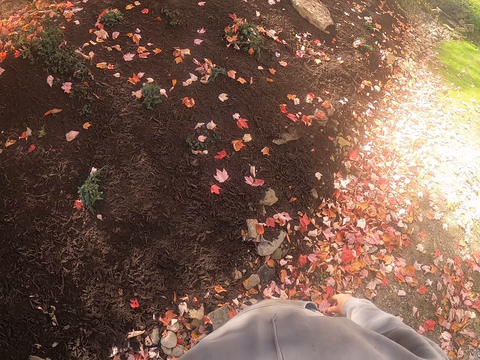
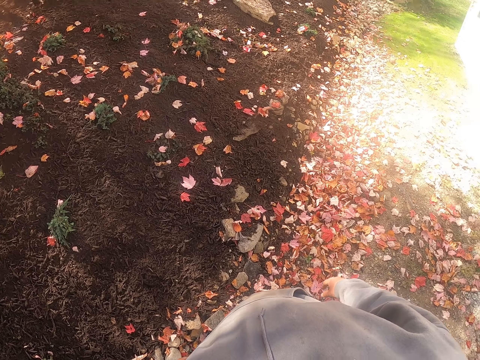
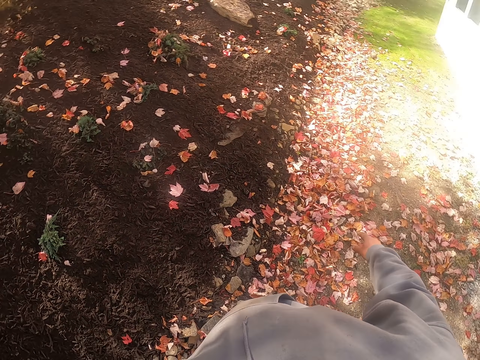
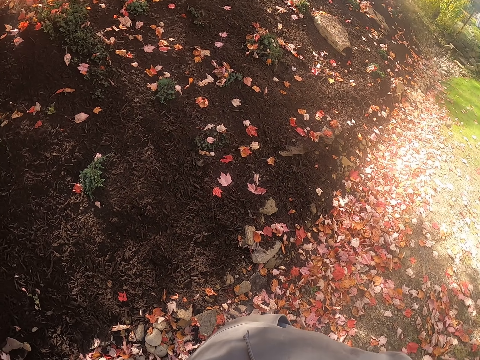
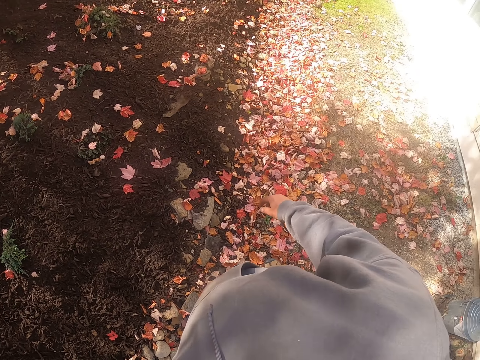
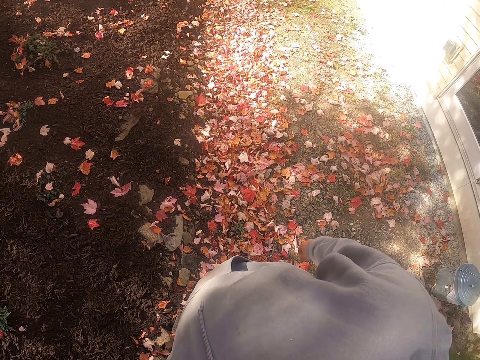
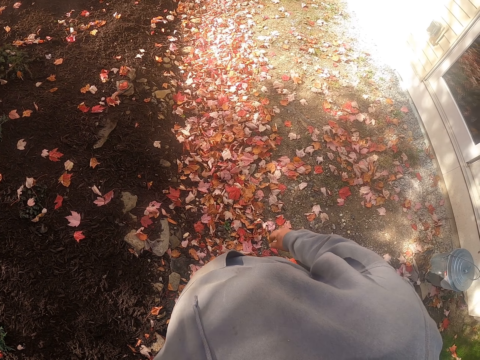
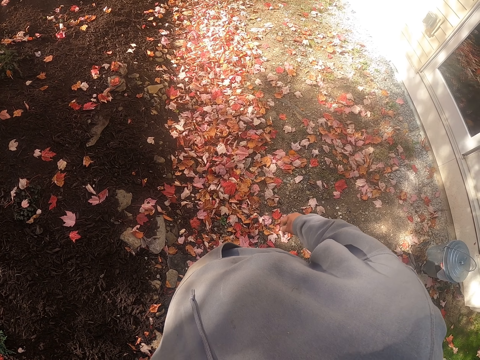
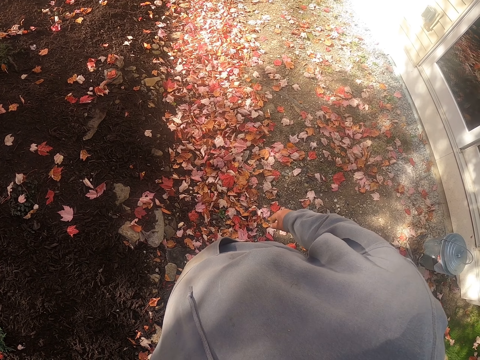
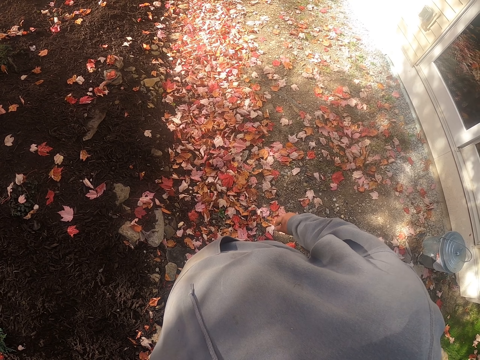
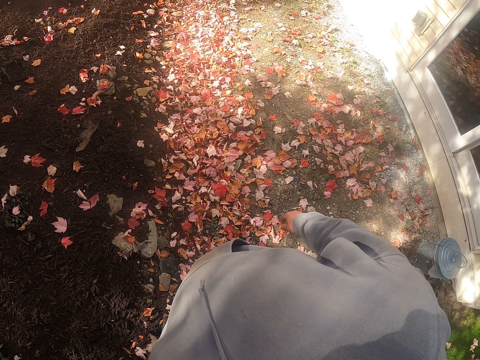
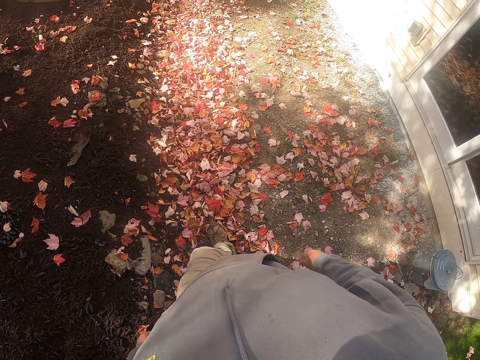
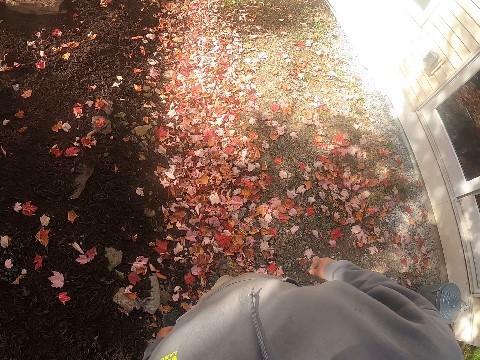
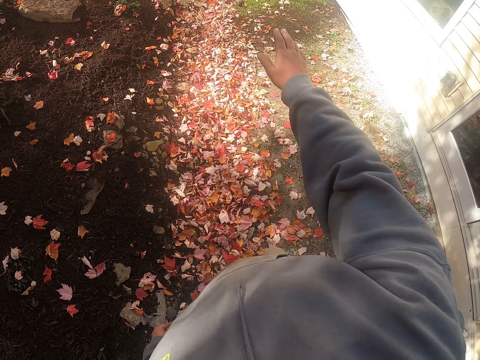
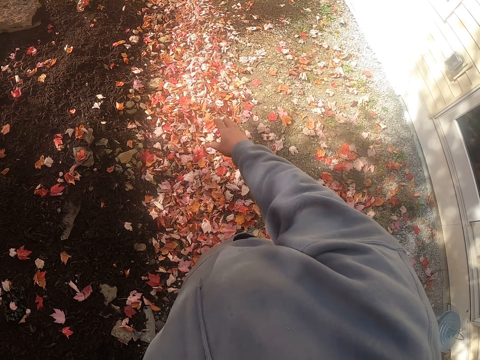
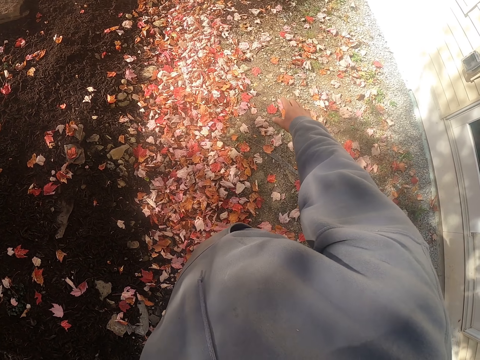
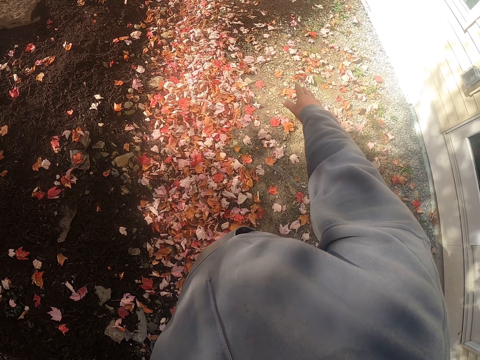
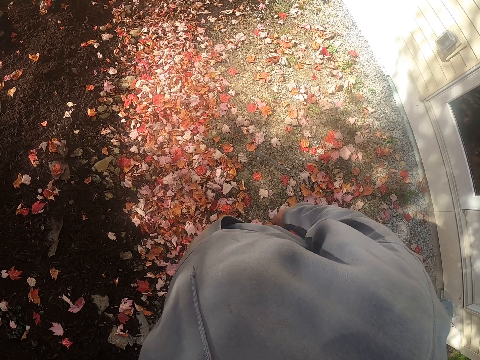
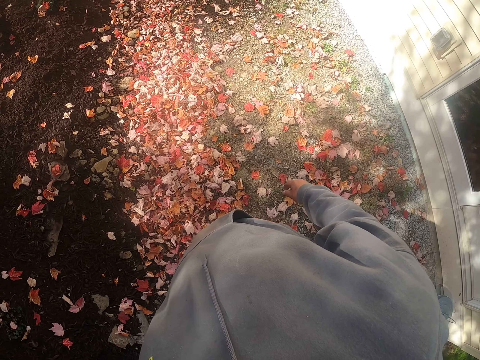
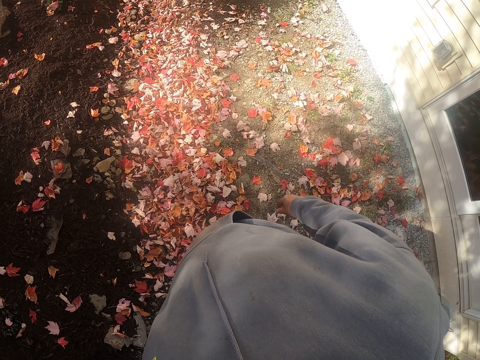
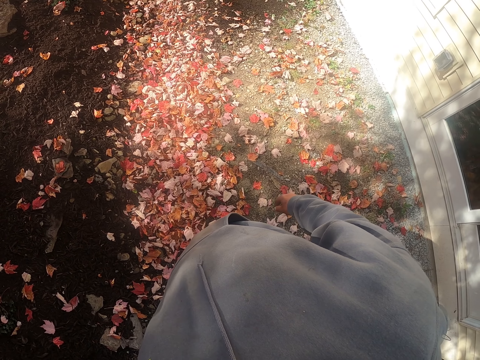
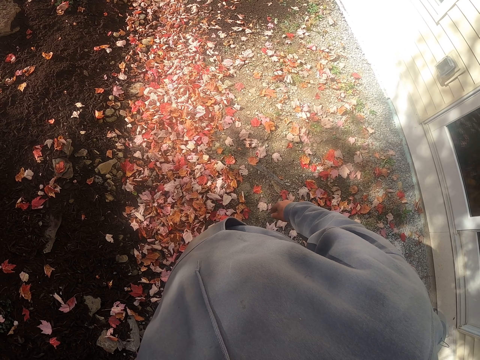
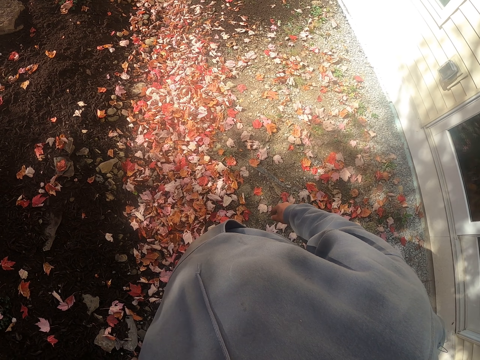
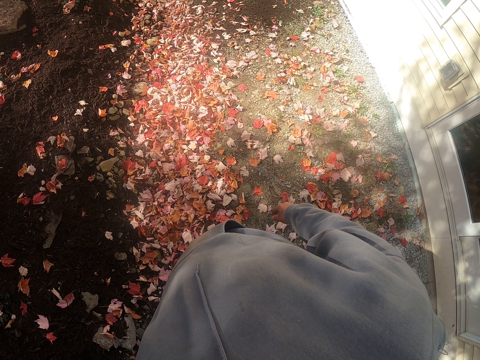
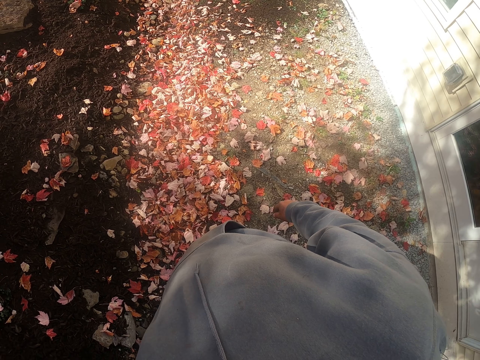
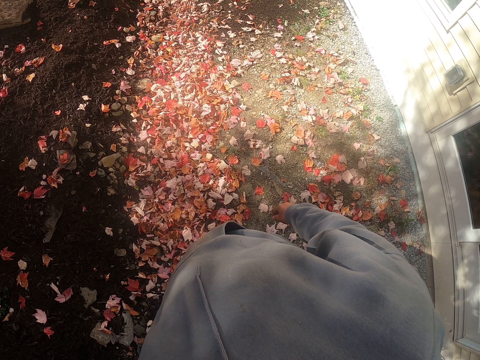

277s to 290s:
The camera wearer looks around. He points in a direction. He gestures with his right hand.

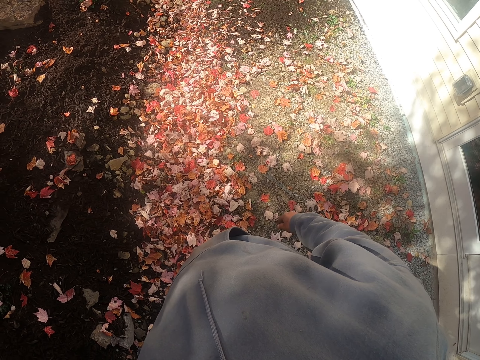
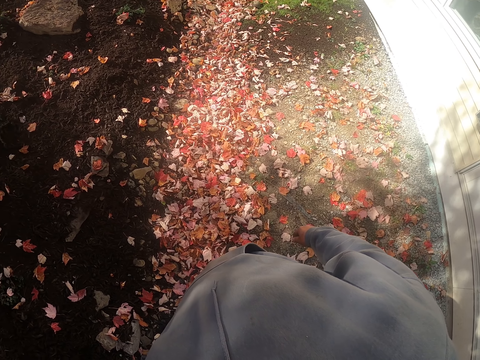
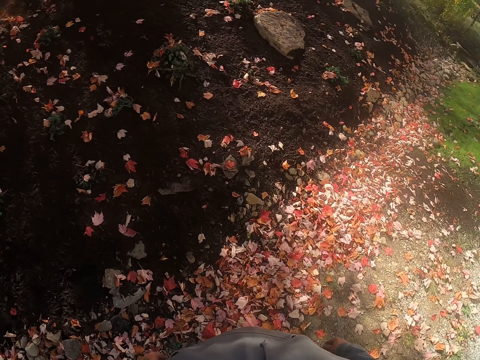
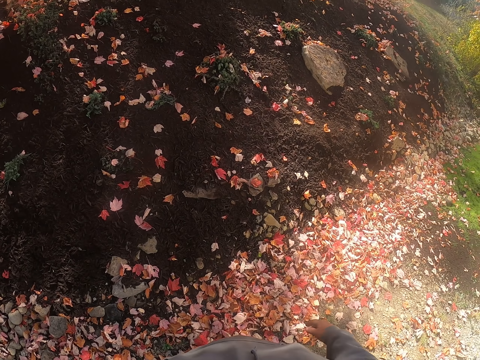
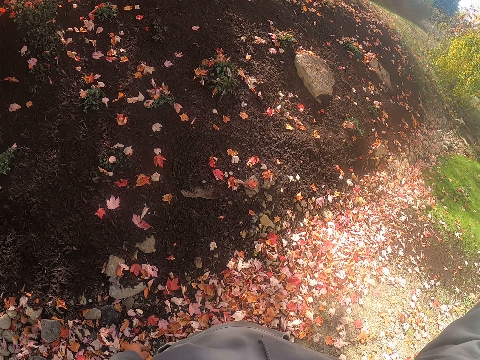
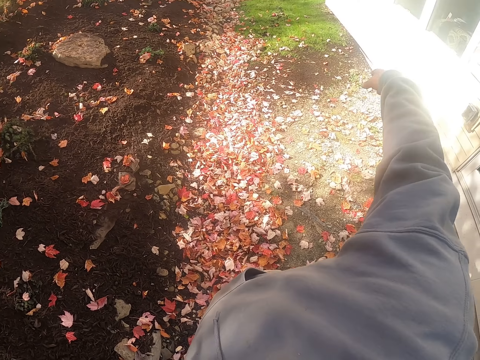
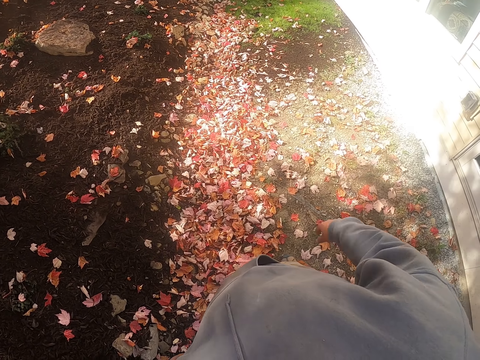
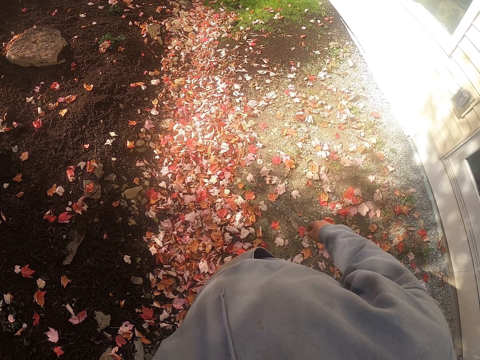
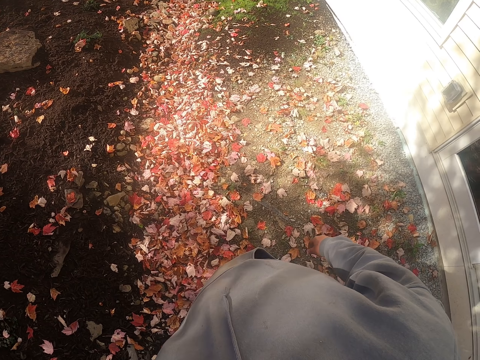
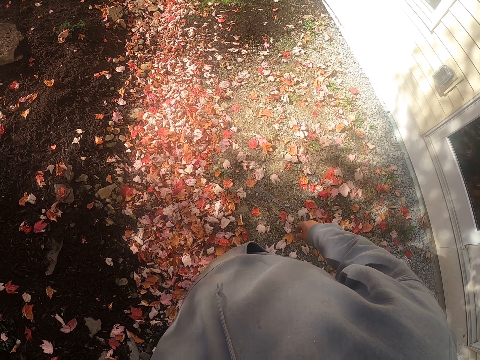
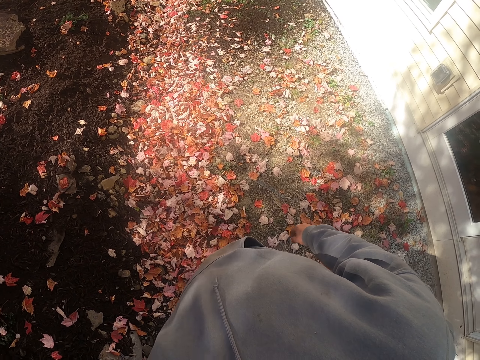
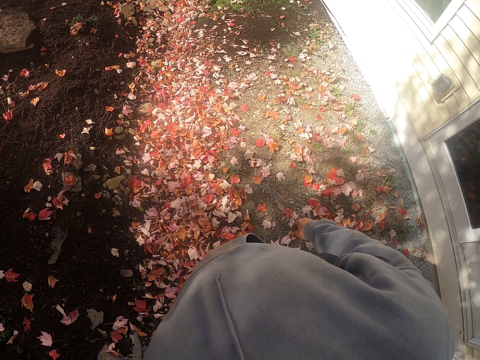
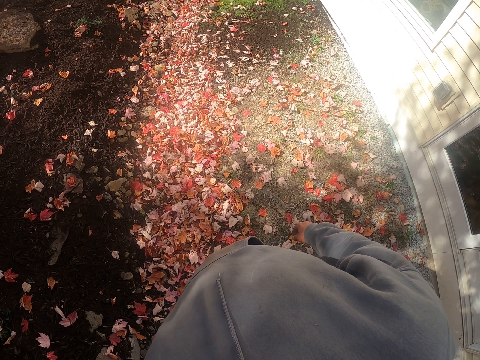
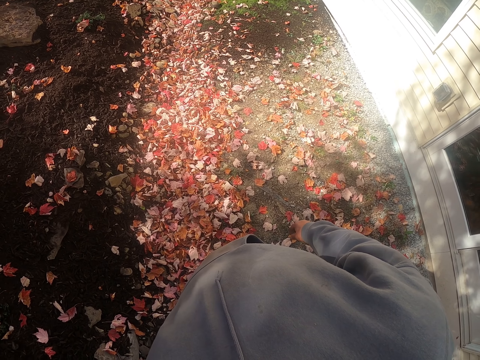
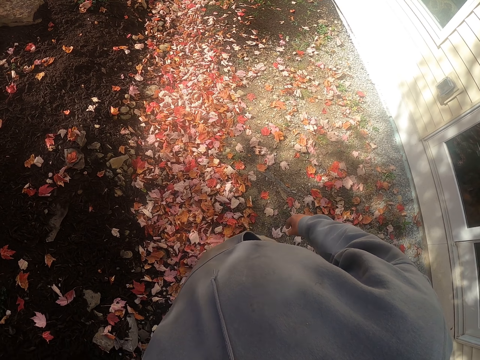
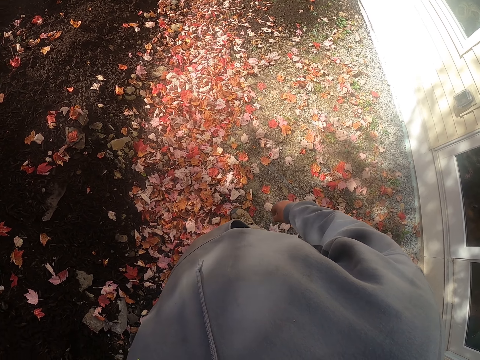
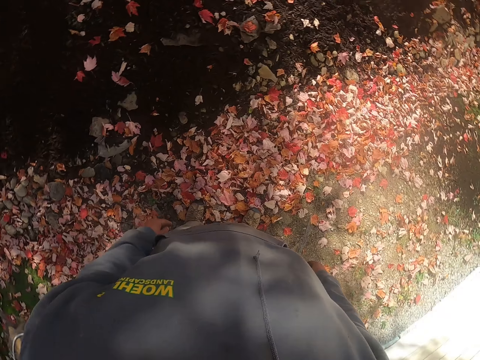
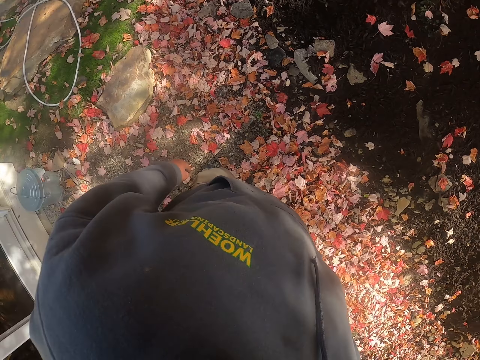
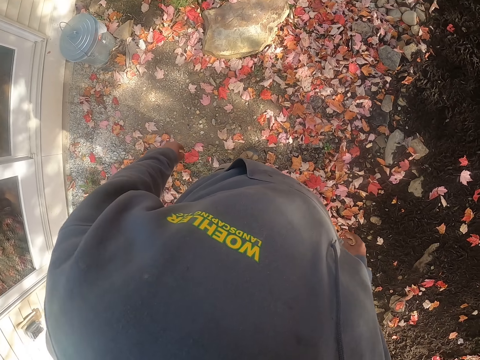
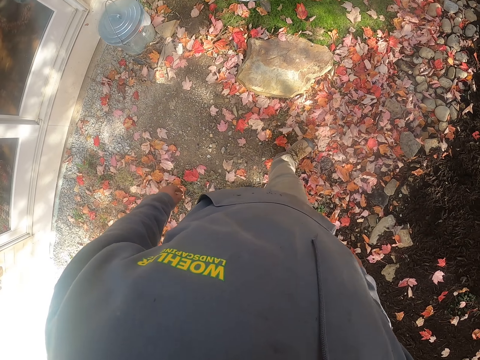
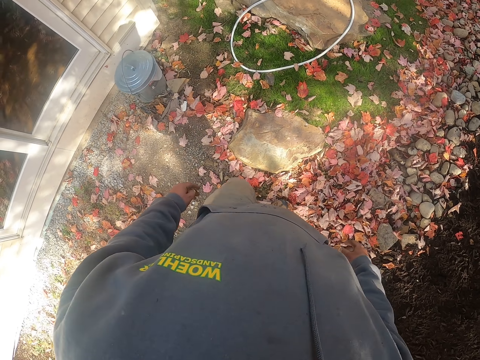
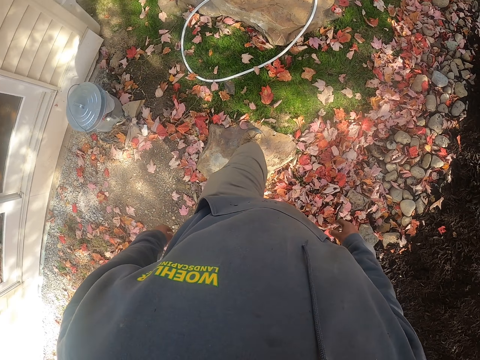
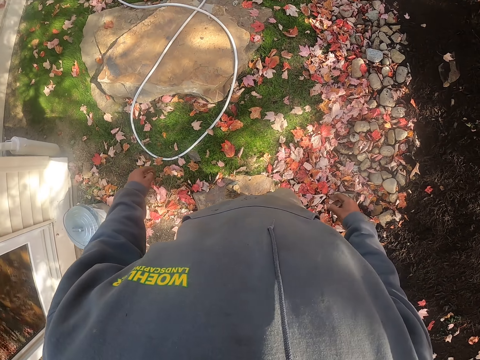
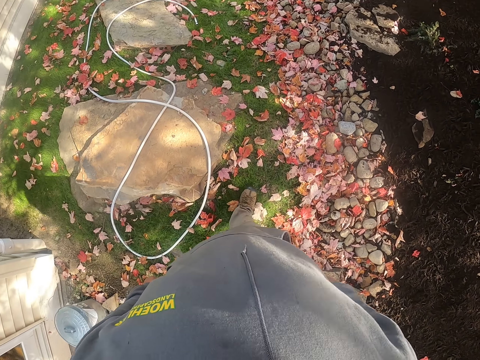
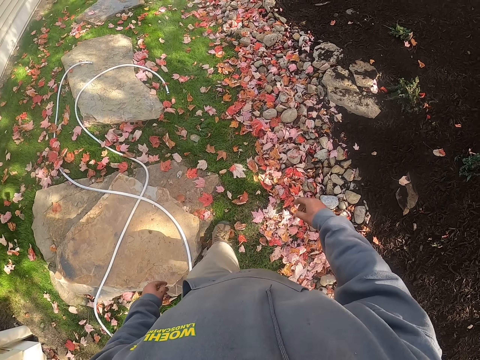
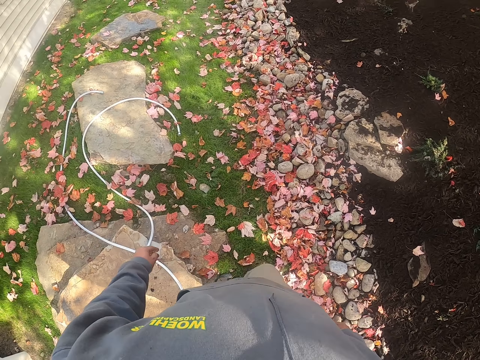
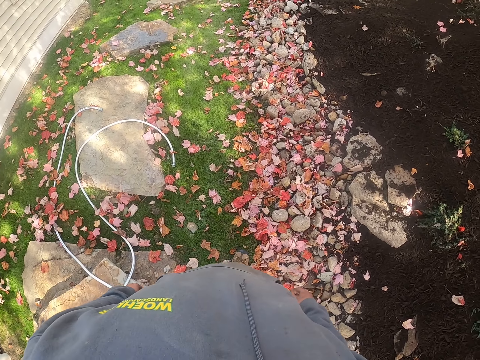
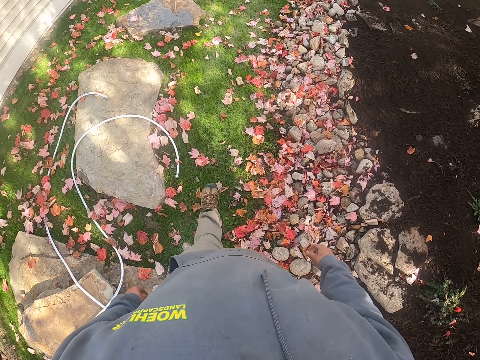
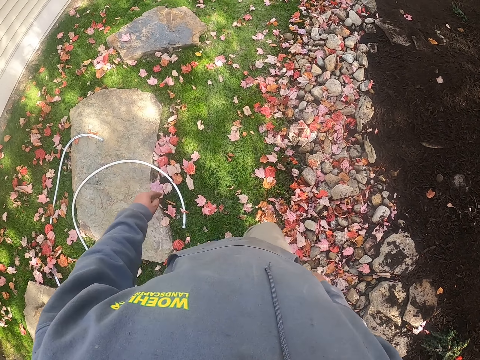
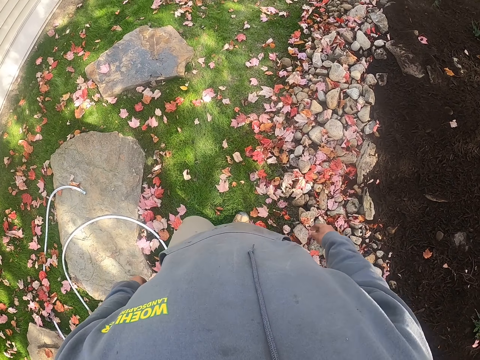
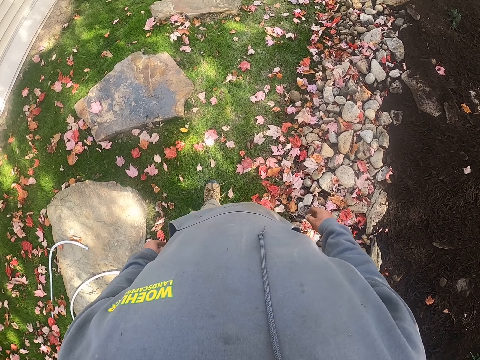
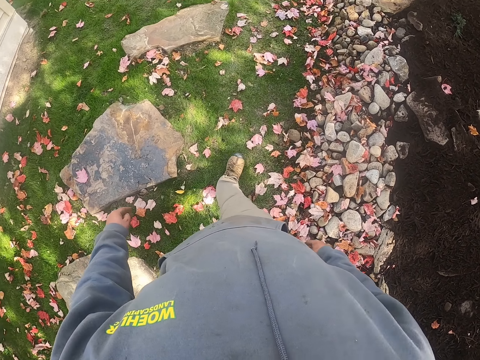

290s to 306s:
The camera wearer points with his right hand. He looks around. He walks around.
